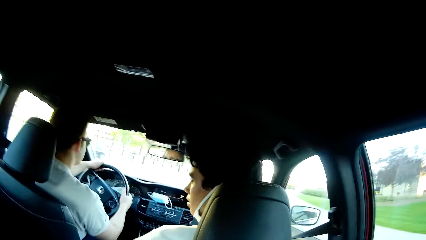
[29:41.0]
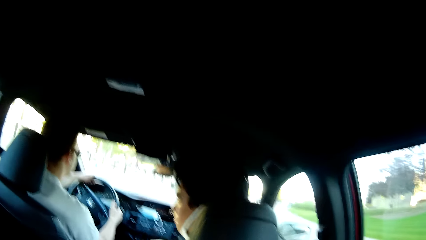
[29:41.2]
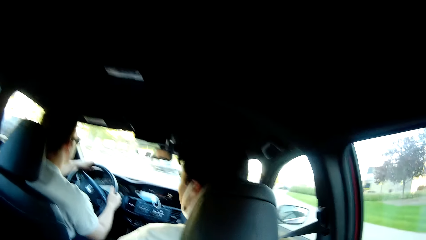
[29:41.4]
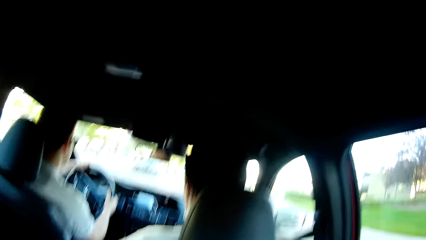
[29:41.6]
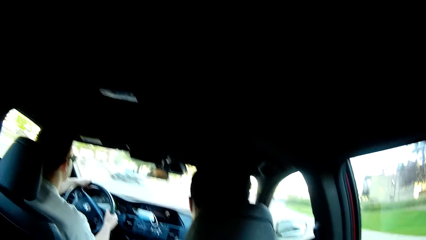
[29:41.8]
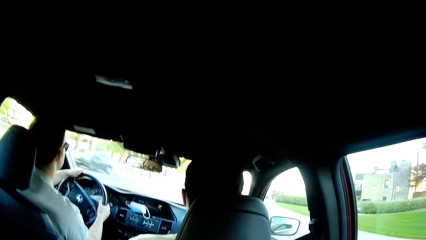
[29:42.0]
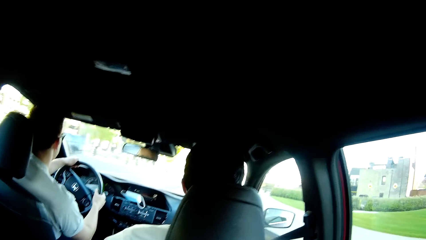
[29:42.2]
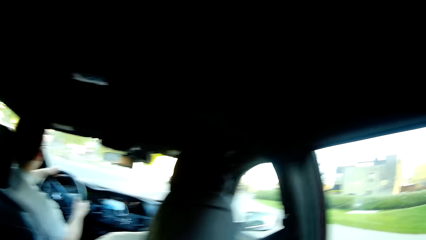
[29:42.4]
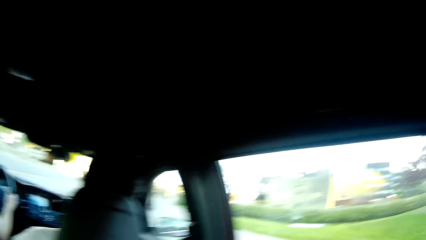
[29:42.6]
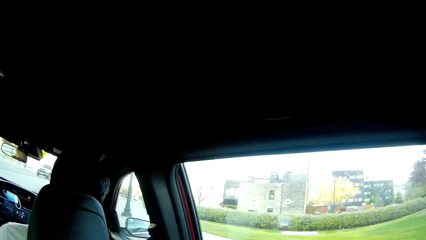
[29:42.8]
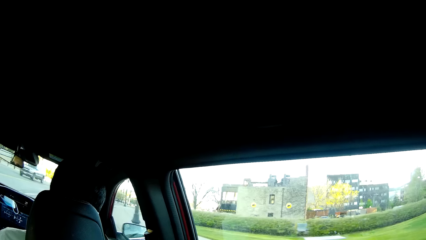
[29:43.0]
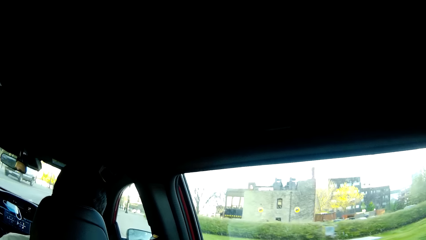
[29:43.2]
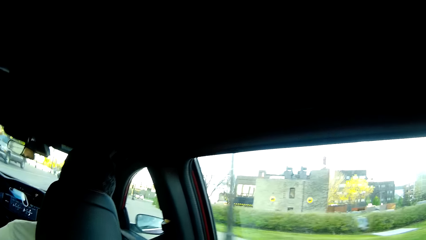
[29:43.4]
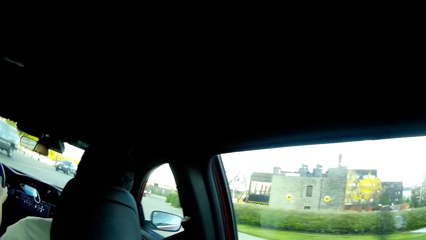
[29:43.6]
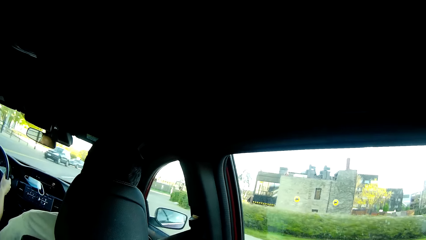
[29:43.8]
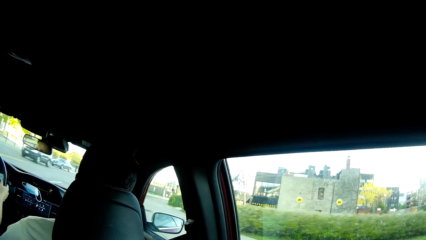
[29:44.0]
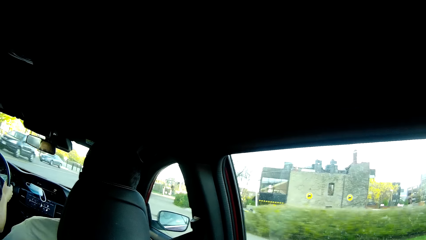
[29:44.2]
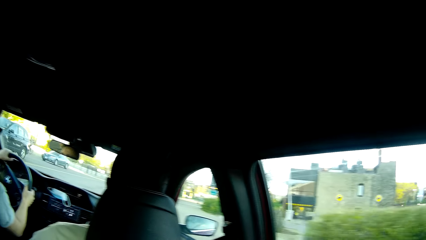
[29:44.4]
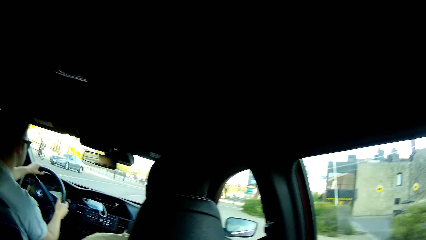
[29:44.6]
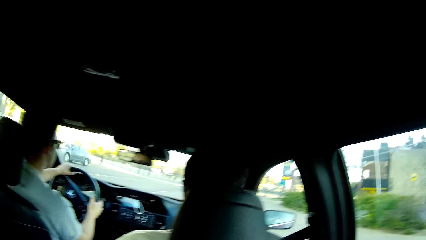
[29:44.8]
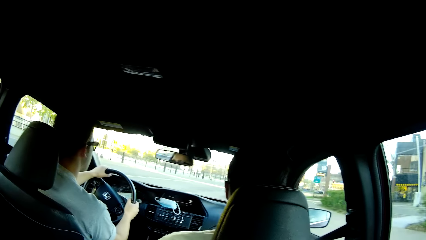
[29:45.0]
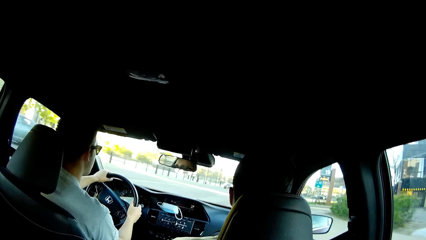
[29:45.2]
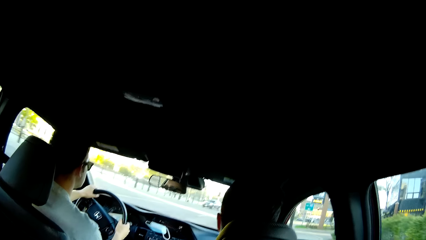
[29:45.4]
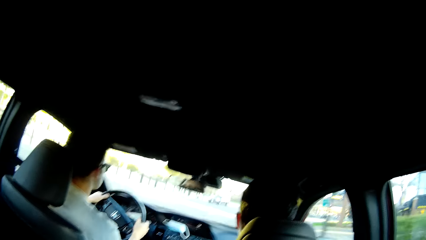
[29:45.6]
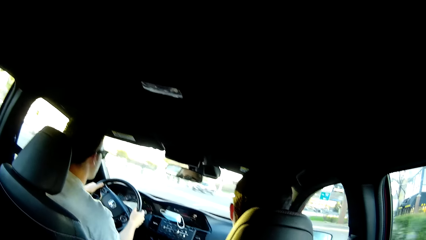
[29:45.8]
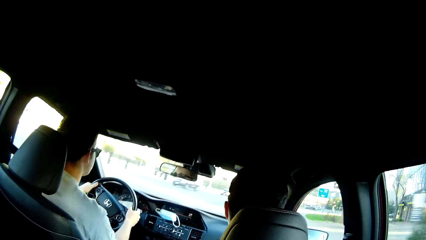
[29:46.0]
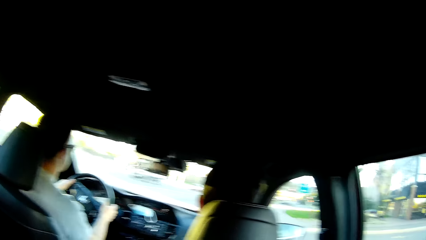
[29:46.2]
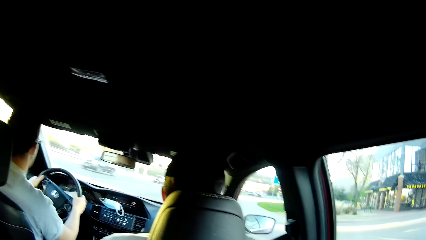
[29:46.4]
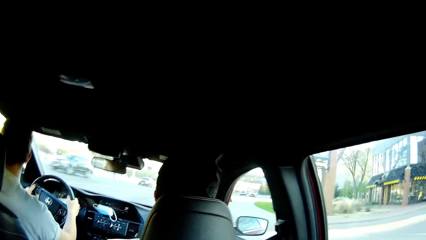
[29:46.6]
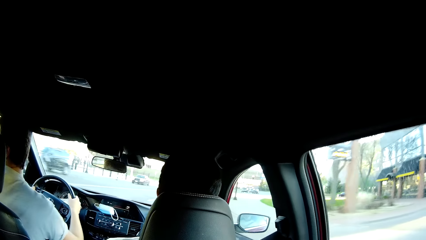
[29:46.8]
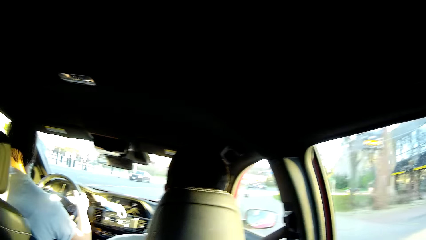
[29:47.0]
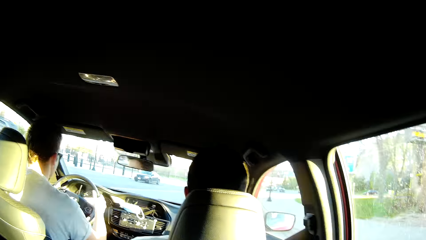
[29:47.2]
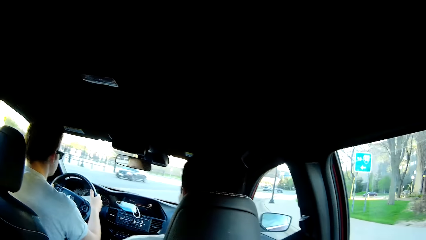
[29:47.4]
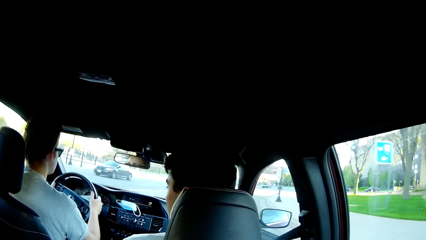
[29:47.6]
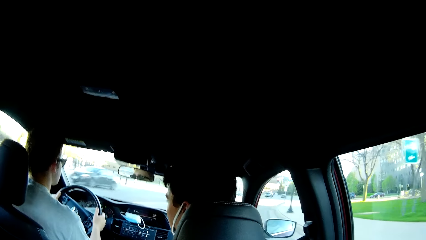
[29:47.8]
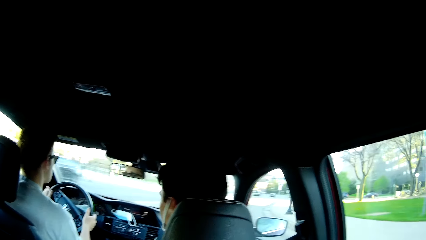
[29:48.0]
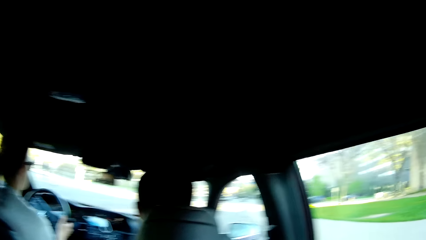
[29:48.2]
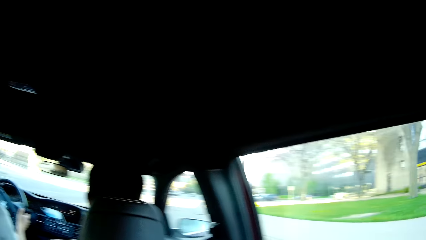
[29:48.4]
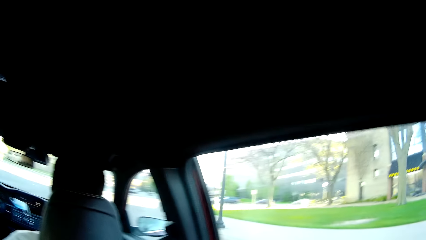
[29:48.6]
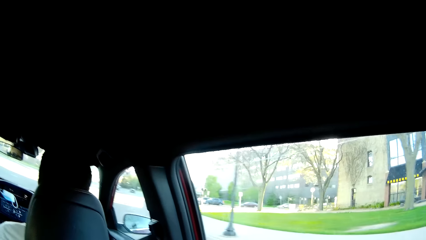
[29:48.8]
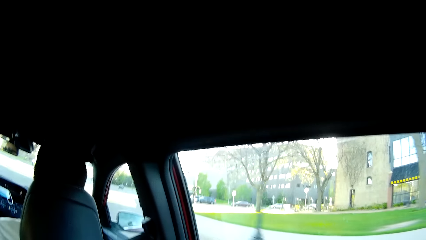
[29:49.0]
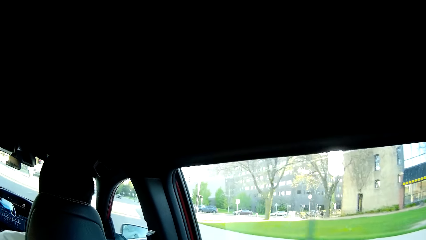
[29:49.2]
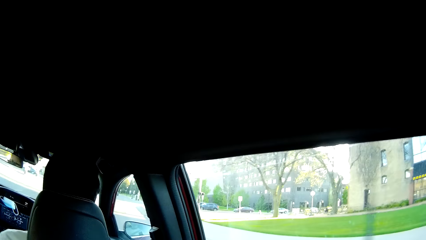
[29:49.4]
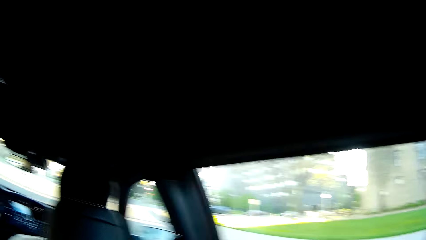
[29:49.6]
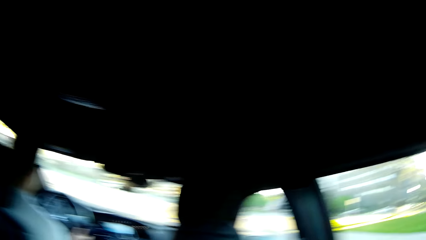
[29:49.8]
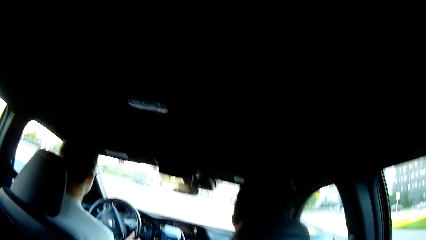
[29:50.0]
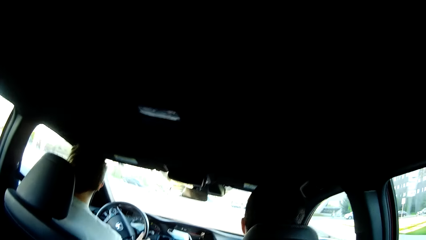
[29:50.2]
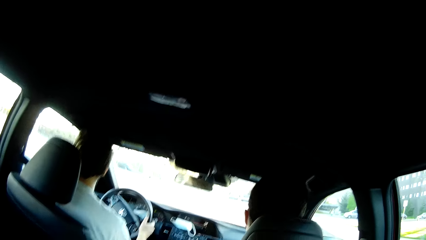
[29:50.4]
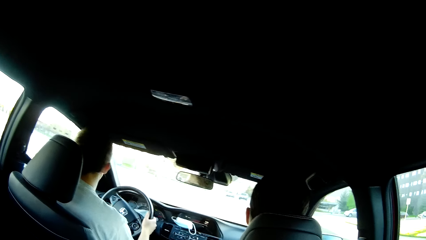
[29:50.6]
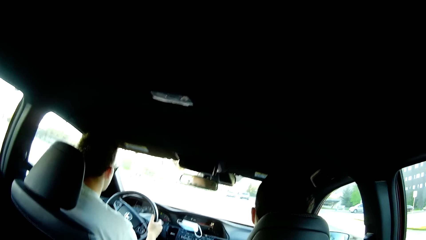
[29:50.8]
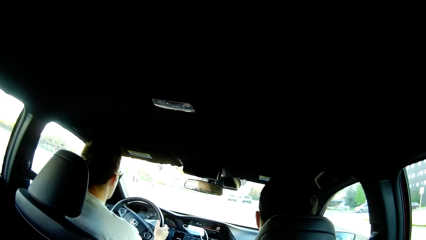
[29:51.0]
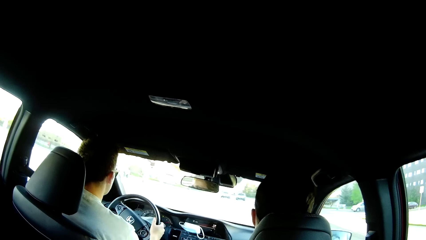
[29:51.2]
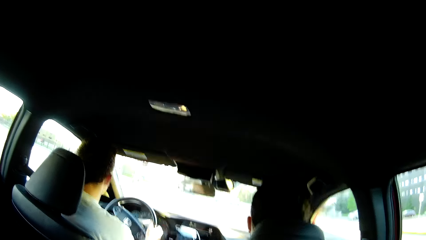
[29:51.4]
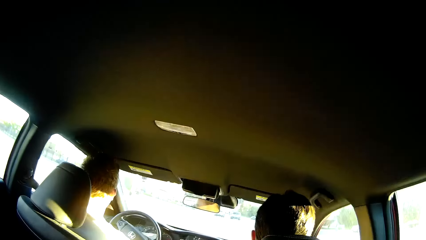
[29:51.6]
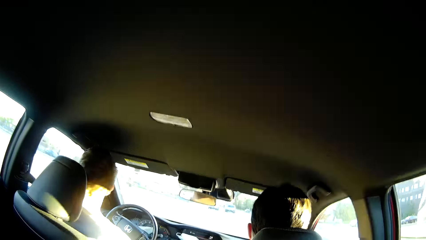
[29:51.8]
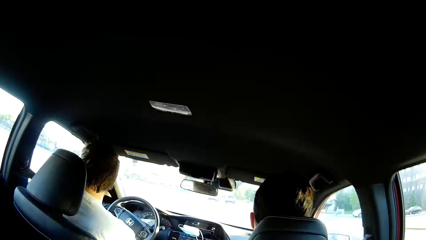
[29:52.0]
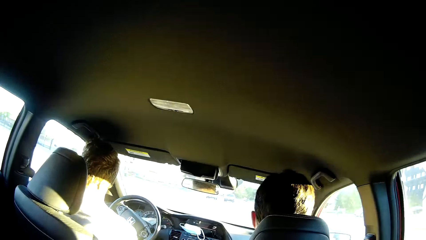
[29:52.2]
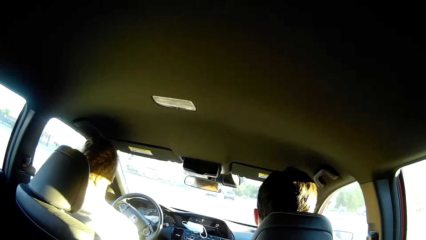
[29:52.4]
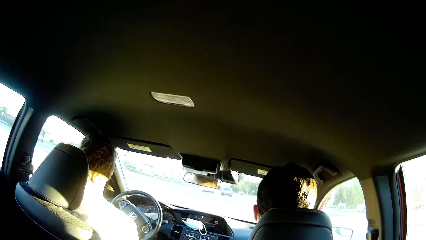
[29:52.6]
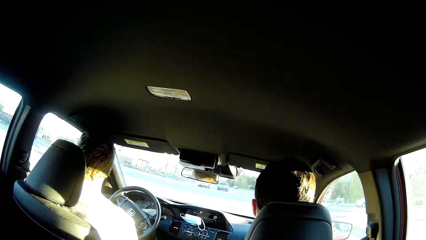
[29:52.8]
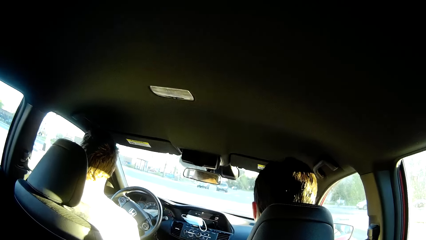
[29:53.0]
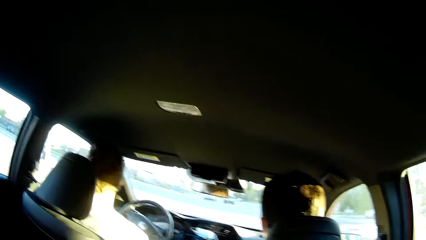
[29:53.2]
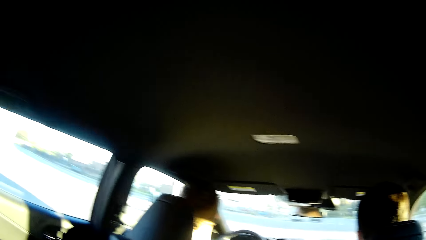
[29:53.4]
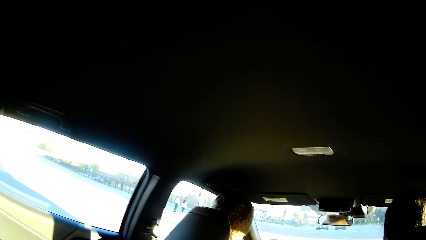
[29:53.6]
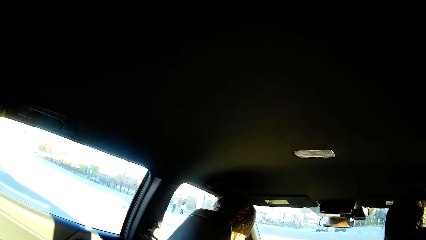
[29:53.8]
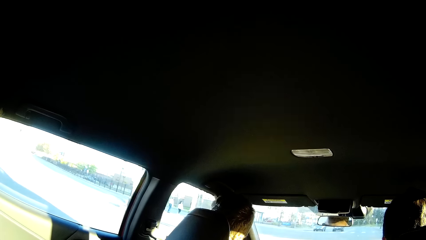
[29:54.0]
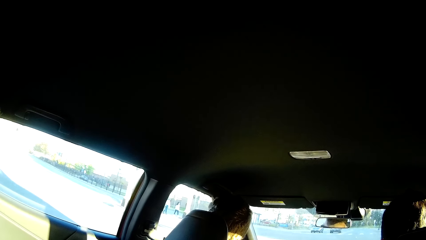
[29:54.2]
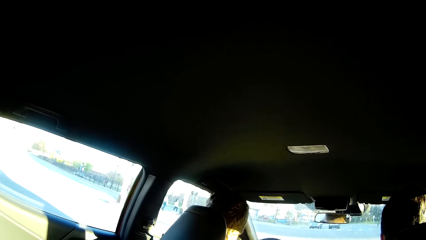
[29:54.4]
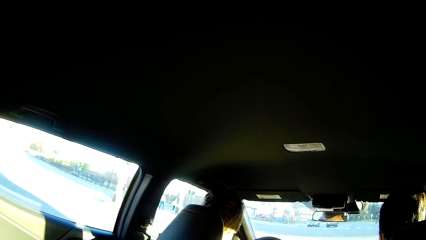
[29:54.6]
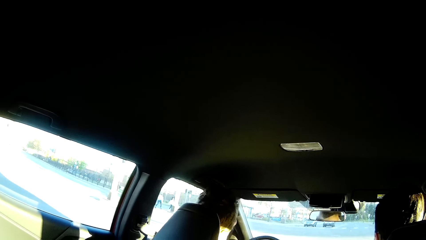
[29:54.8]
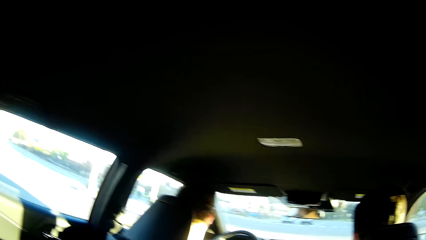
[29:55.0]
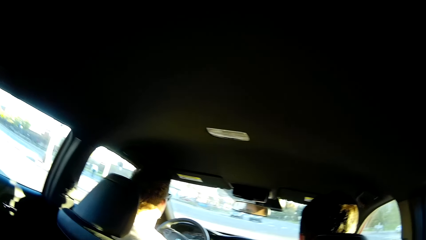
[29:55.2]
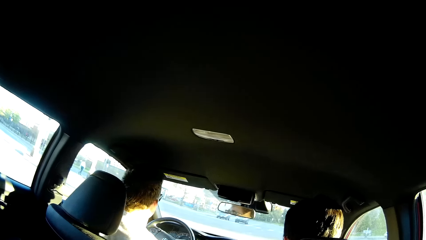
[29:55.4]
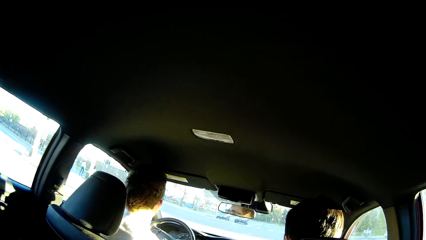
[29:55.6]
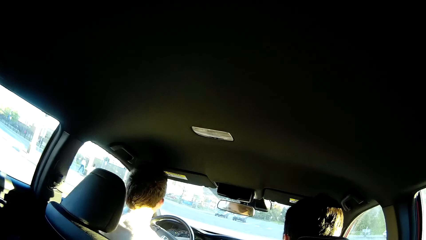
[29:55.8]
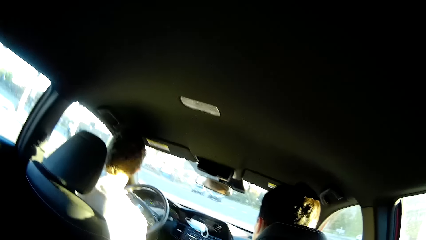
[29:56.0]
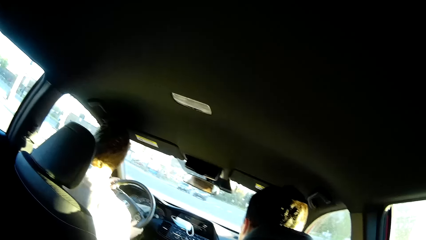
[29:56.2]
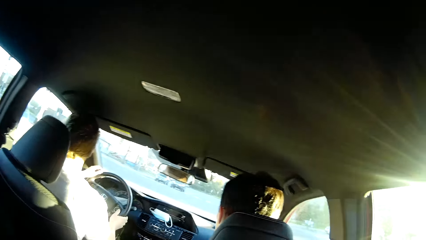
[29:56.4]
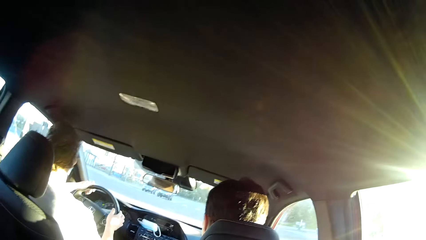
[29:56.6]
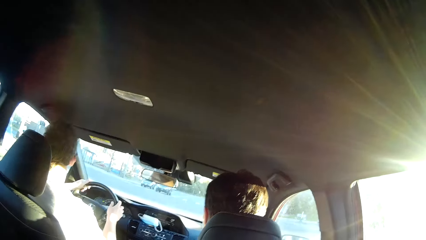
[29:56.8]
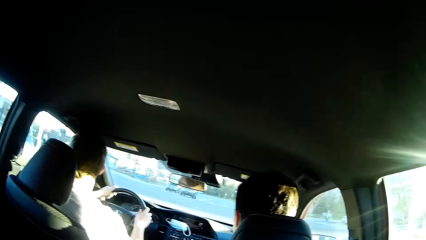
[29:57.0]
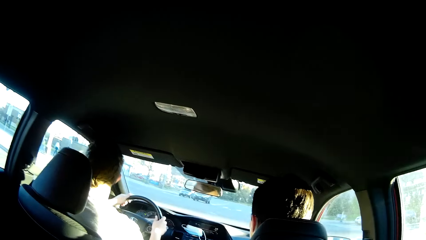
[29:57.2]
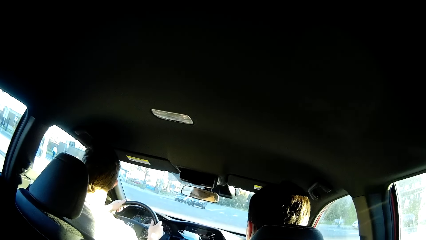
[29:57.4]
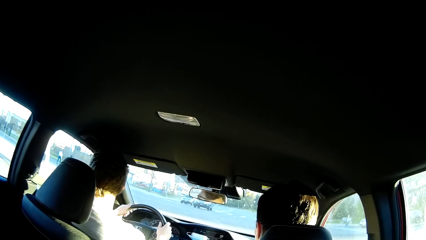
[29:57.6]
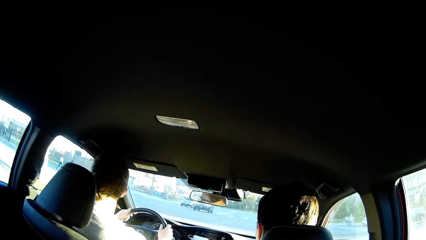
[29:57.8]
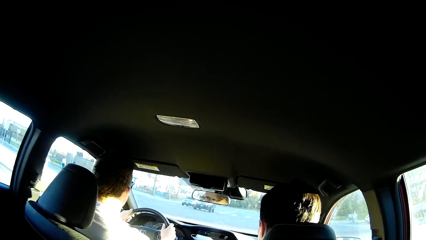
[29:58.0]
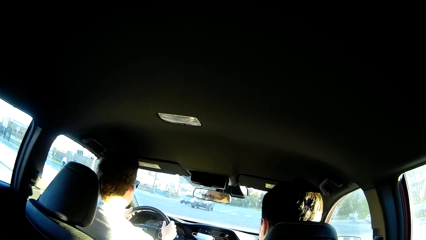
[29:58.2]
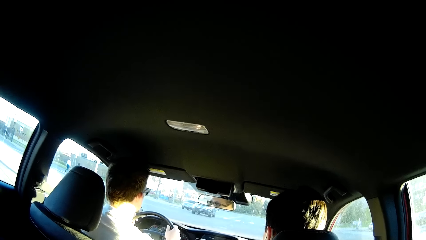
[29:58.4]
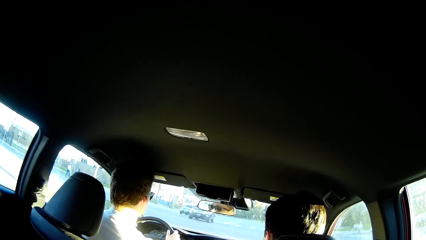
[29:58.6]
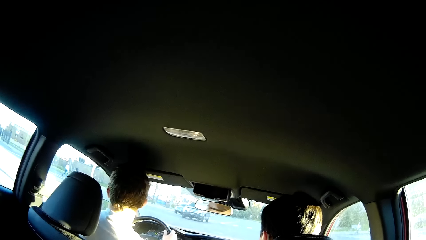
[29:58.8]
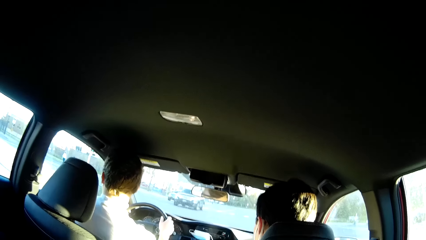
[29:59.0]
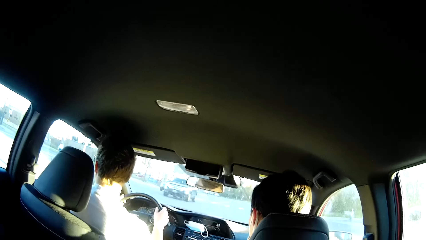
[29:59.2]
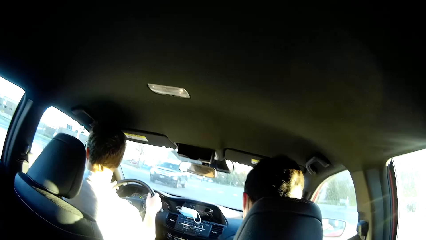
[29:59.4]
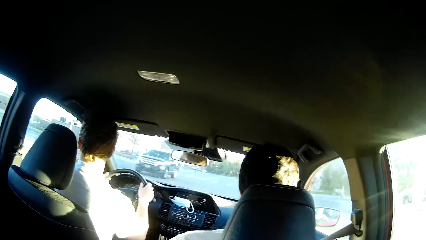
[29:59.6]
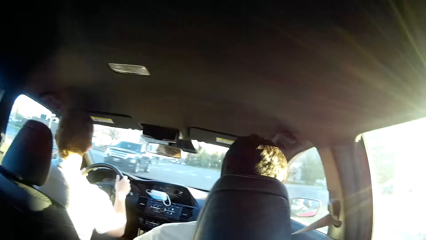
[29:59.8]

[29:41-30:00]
A black car drives past the camera wearer. A black car drives past them again. The camera wearer looks outside the car window and converses with a man. A black jeep drives past them. A black jeep drives past them again. An ash car drives past them. The man drives the car. The camera wearer converses with the man. A black jeep drives past them. A black car drives past them. The camera wearer looks outside the car window and converses with the man. The man drives the car. The camera wearer converses with the man. The man places both hands on the steering wheel.
